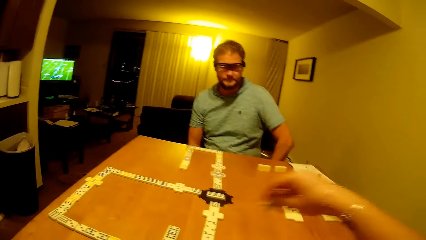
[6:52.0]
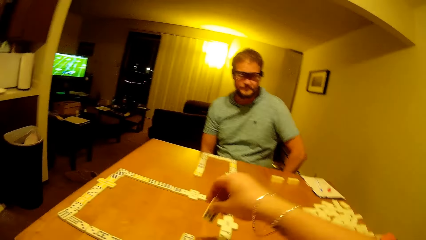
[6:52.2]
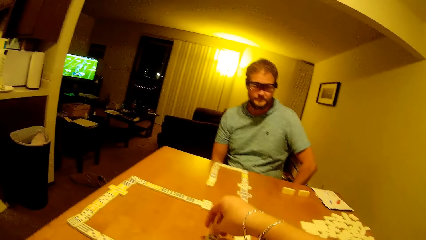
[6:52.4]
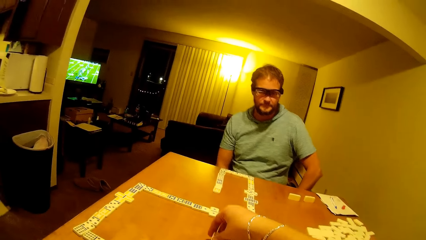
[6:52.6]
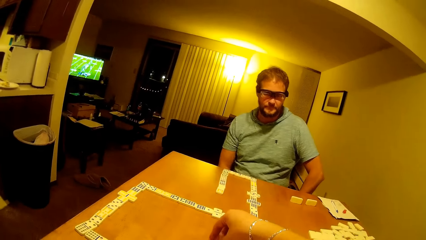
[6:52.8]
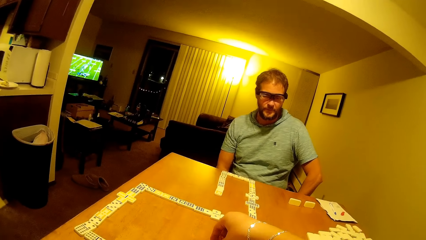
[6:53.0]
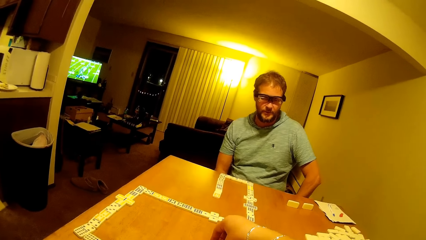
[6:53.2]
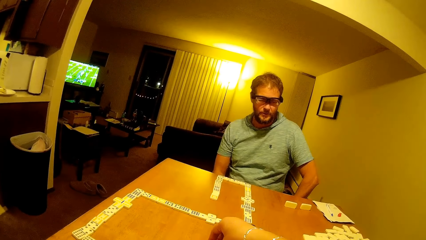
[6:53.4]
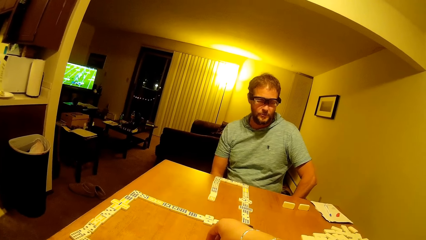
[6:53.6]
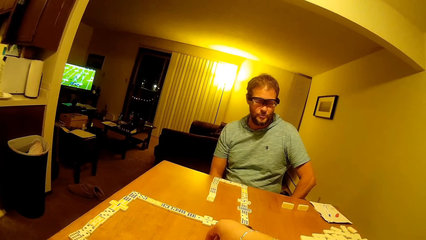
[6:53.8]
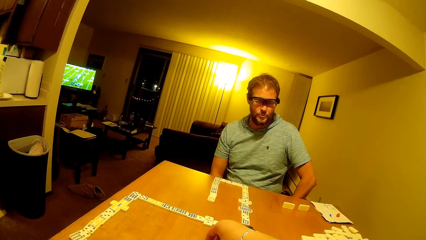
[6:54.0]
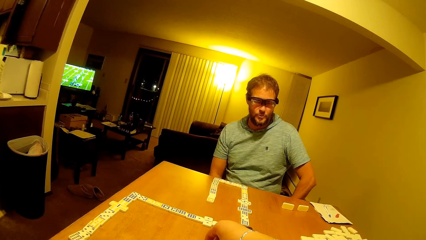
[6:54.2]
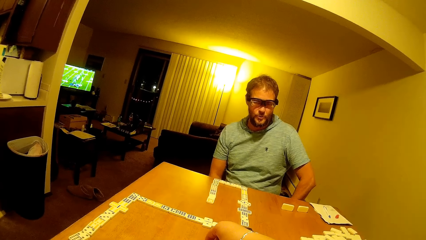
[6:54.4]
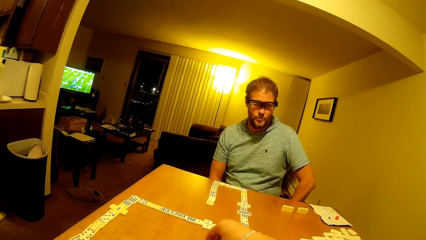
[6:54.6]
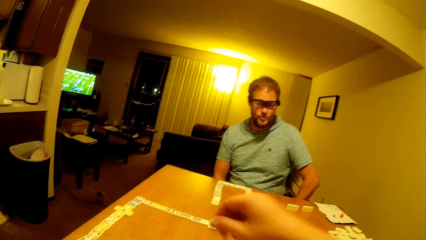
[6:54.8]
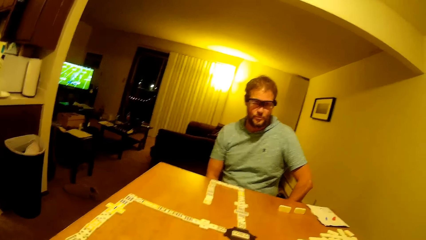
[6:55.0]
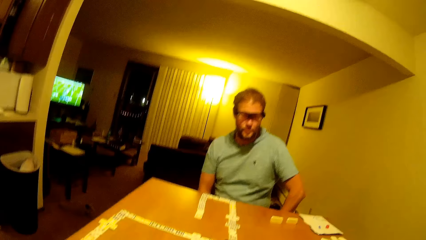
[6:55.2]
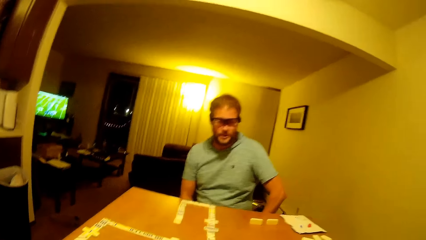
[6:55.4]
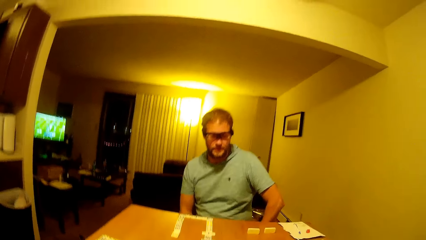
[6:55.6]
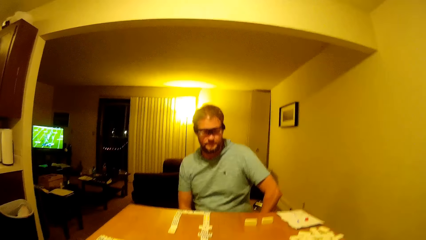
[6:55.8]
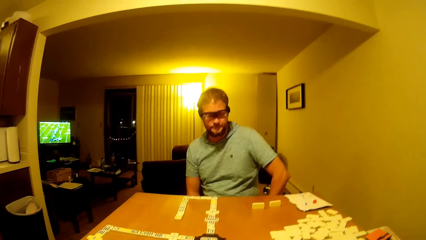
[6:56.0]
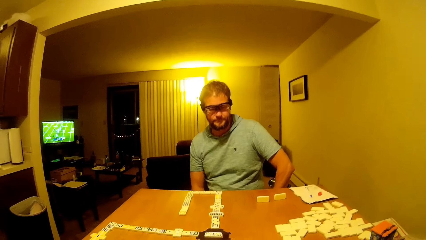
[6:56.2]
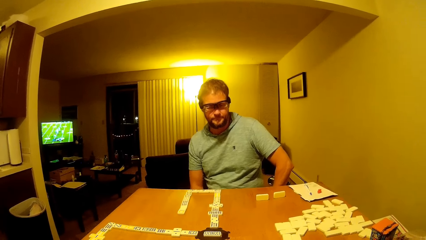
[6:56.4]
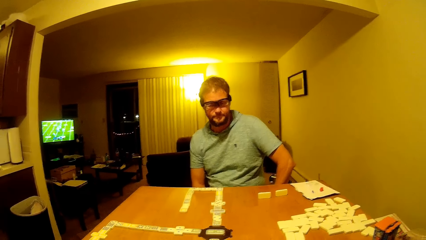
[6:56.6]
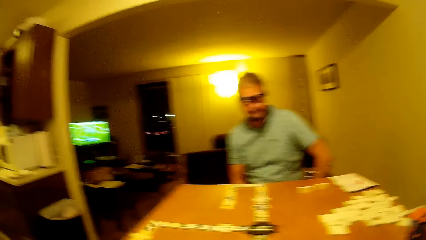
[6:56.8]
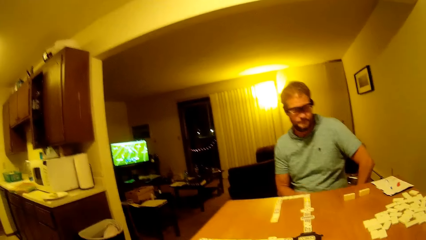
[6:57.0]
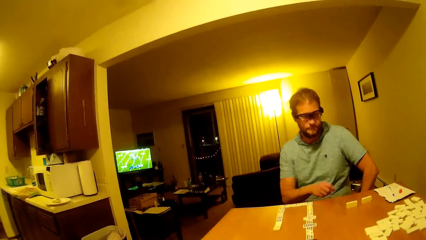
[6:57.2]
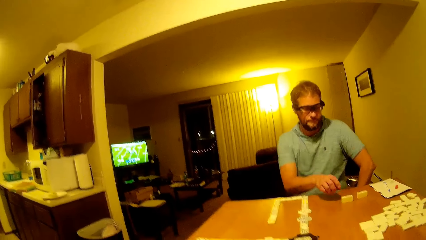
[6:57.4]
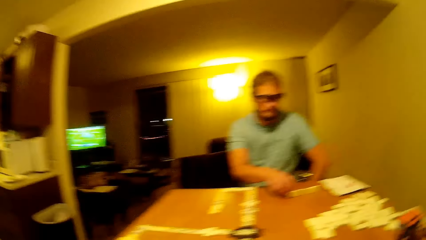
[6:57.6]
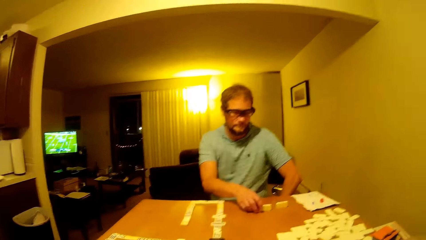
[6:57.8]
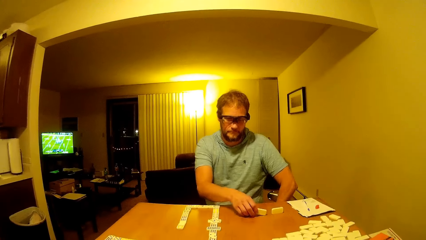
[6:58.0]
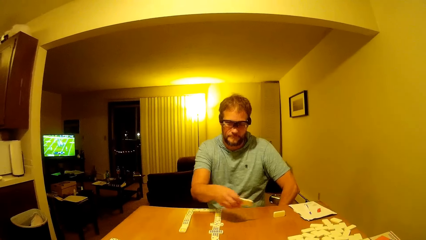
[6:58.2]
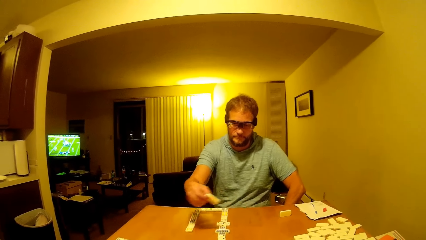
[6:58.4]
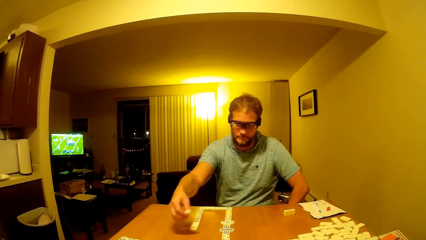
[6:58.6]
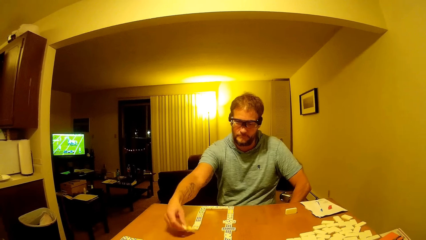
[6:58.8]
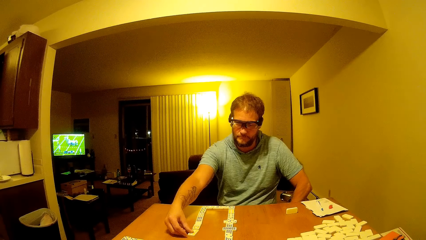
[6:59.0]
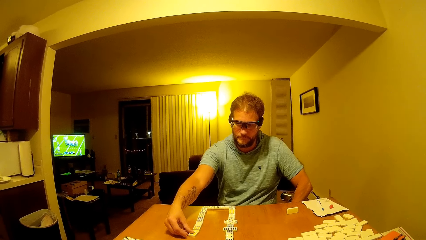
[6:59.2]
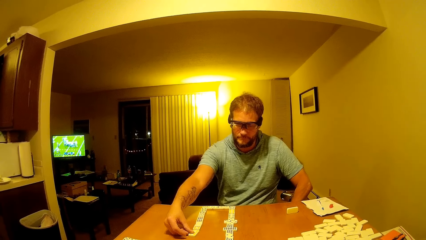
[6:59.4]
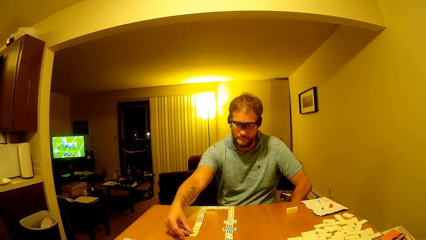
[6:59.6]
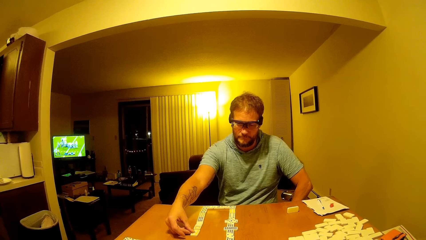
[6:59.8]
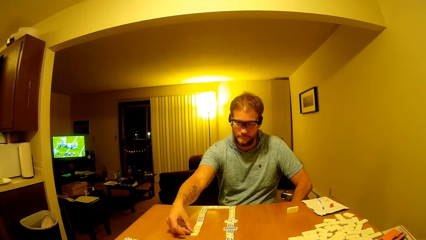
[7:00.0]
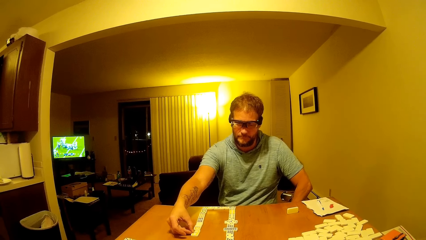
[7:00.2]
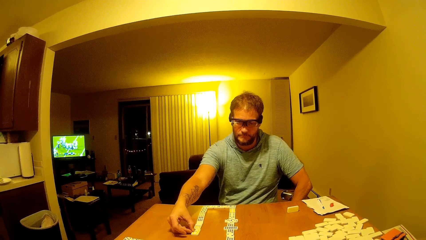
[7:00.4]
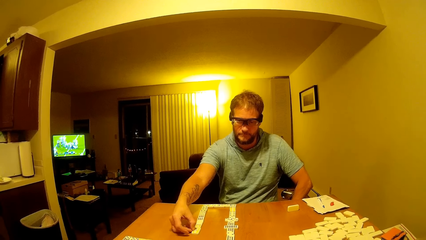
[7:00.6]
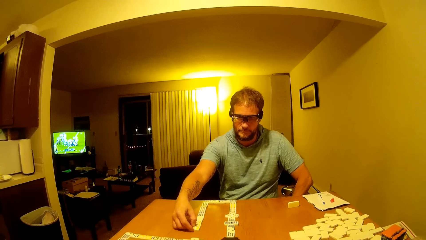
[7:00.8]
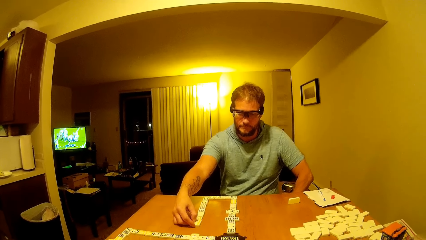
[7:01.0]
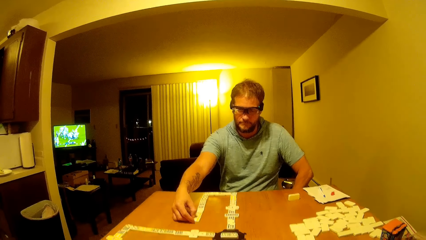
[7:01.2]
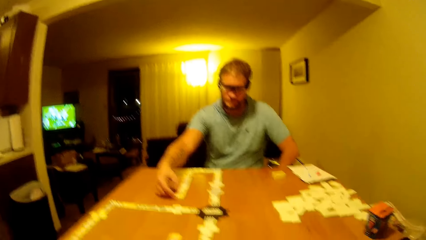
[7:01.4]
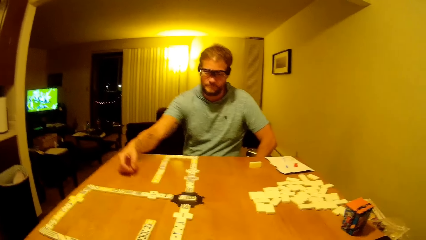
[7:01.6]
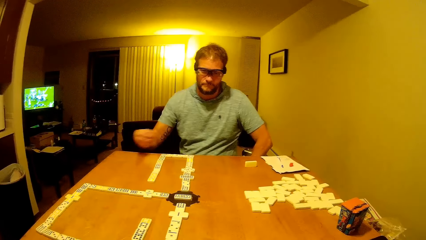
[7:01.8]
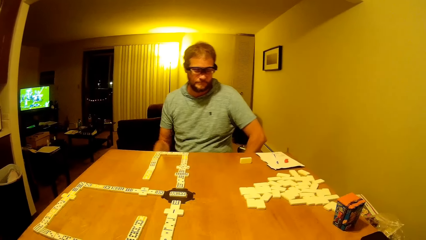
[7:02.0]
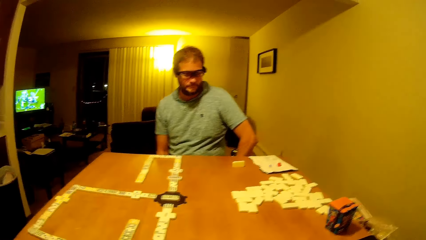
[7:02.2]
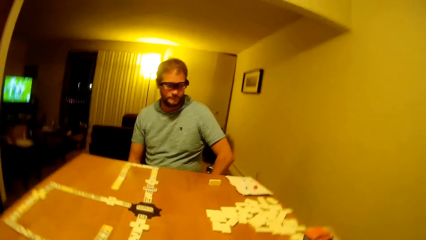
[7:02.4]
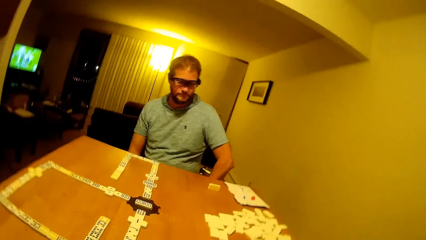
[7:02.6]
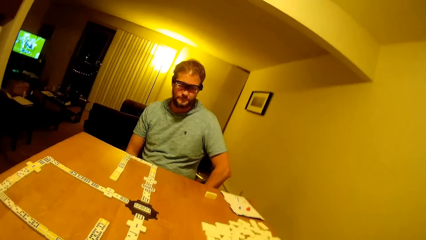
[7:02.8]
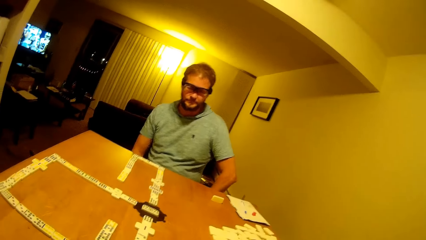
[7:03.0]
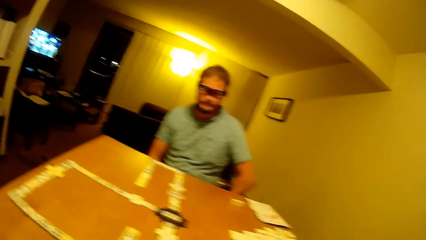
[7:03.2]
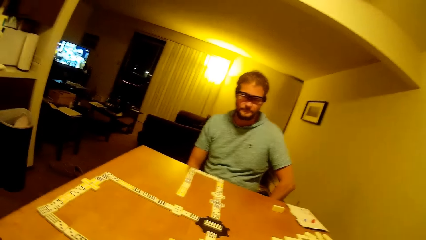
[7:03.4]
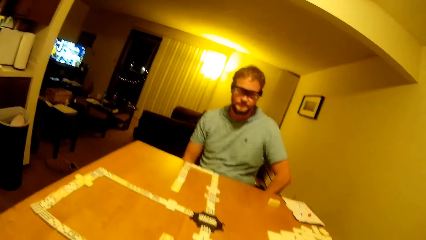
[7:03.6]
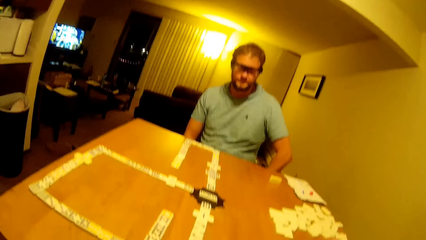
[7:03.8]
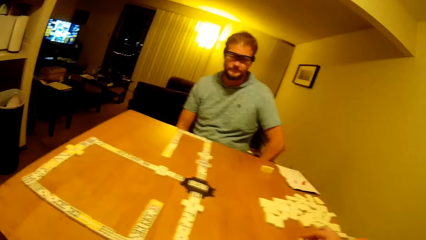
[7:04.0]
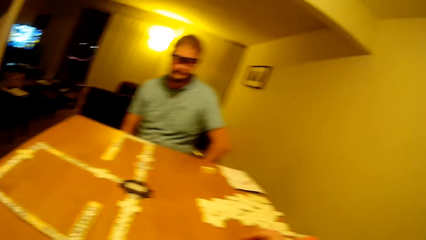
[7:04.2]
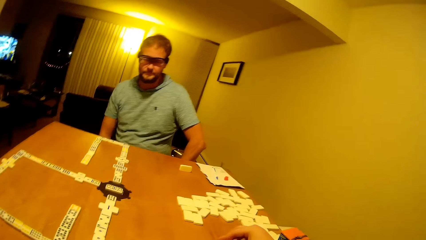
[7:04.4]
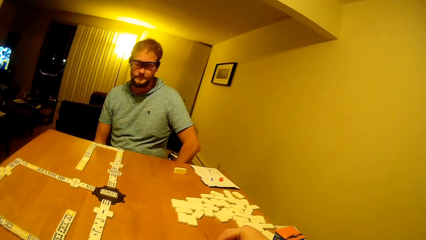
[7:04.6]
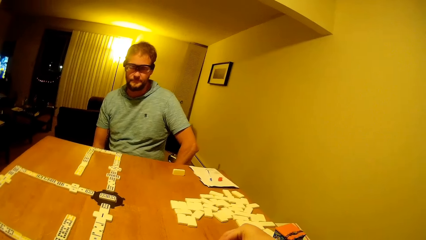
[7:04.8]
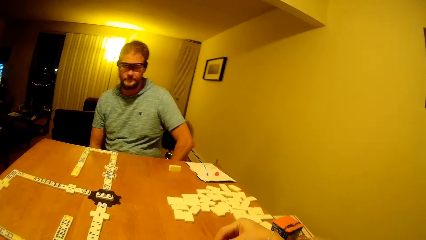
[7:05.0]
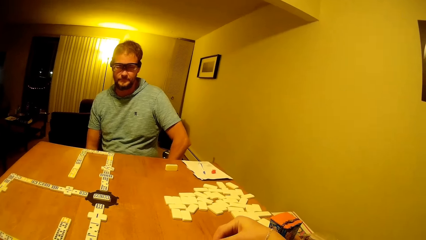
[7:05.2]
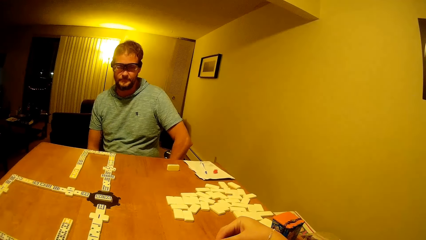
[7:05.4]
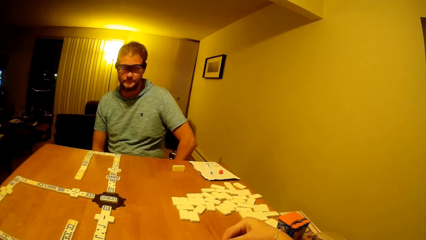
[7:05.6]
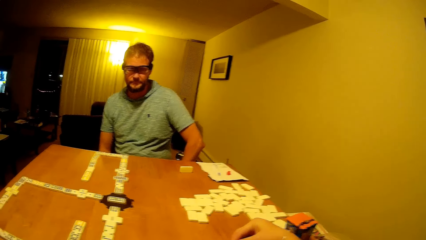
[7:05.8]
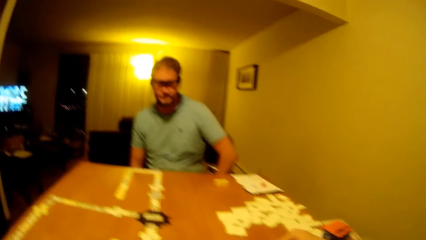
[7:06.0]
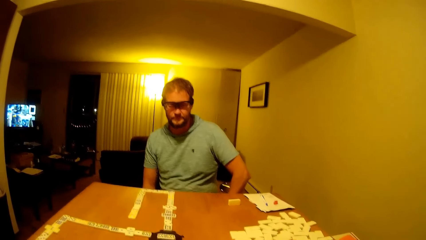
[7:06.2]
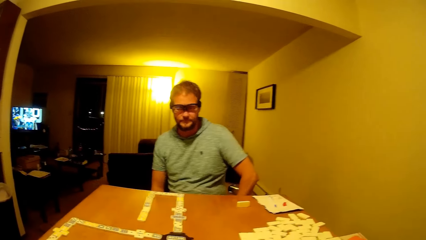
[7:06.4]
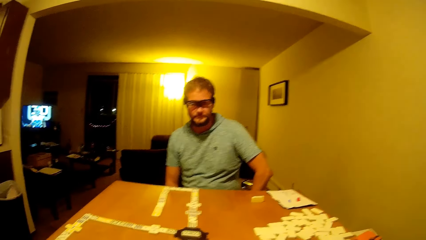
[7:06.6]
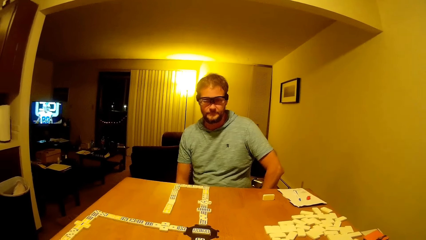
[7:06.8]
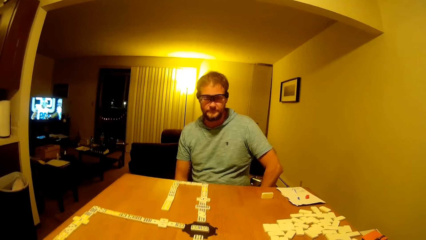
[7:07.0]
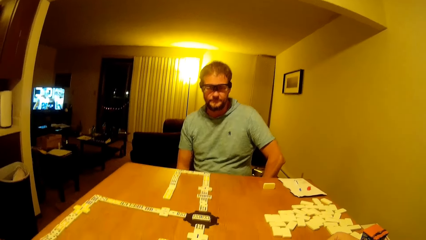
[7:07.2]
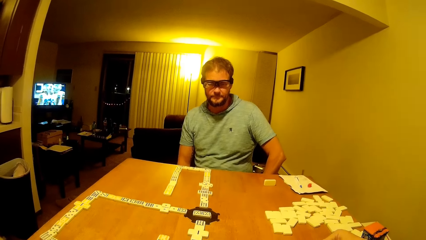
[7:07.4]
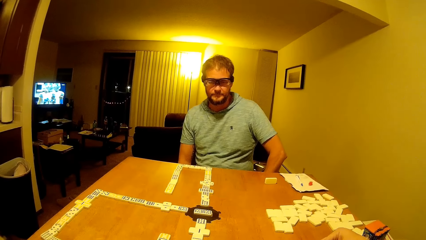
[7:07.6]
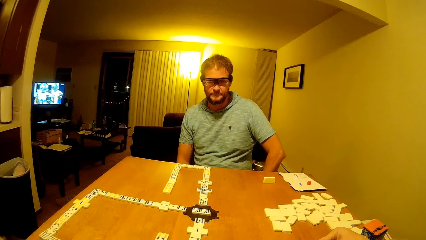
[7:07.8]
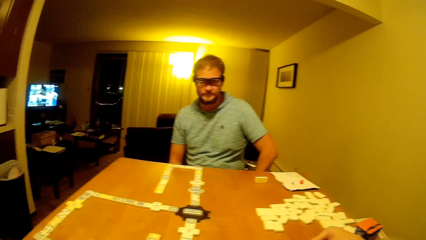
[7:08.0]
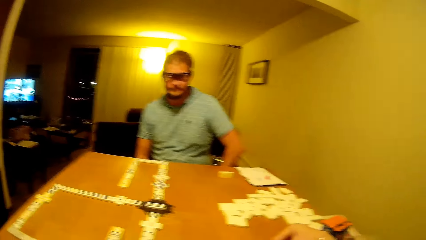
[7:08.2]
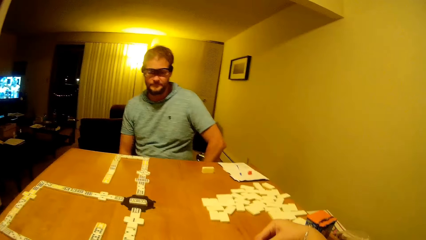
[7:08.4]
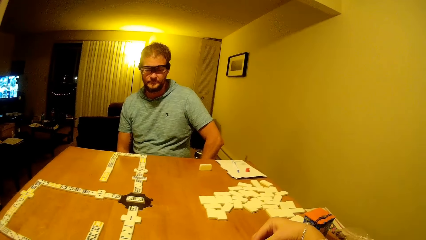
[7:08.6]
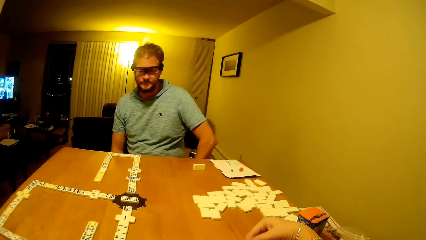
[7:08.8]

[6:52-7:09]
The camera wearer puts down the domino. A man holds the domino, moves a dice, and puts down the domino. The camera wearer looks around the room.
